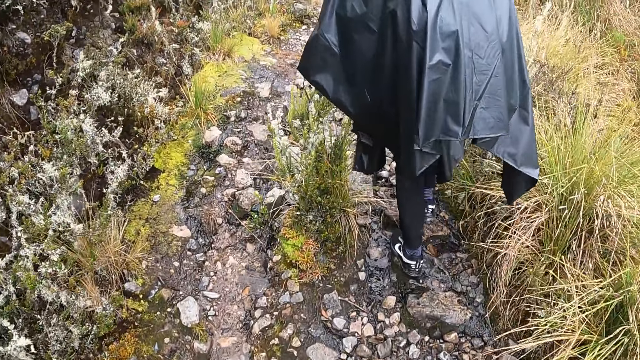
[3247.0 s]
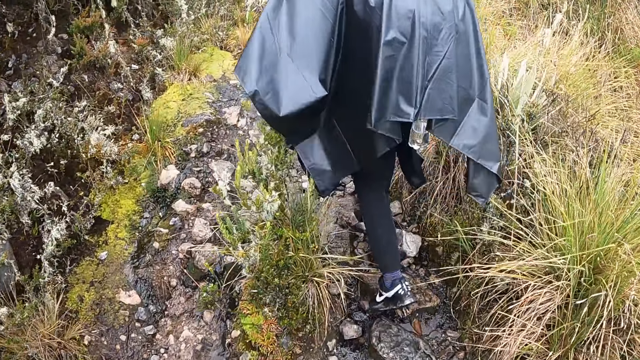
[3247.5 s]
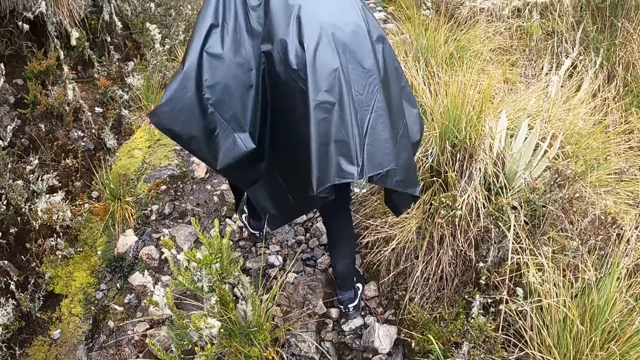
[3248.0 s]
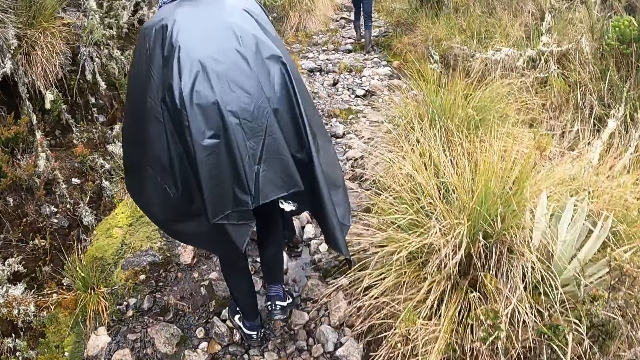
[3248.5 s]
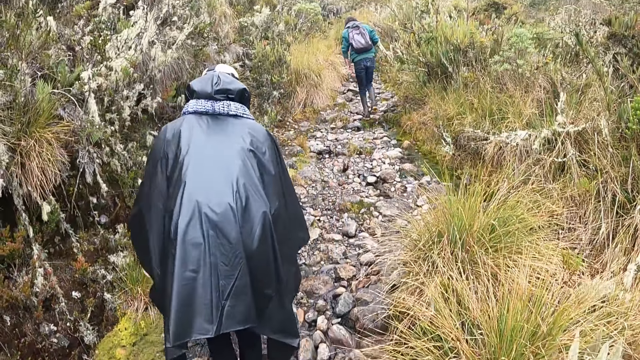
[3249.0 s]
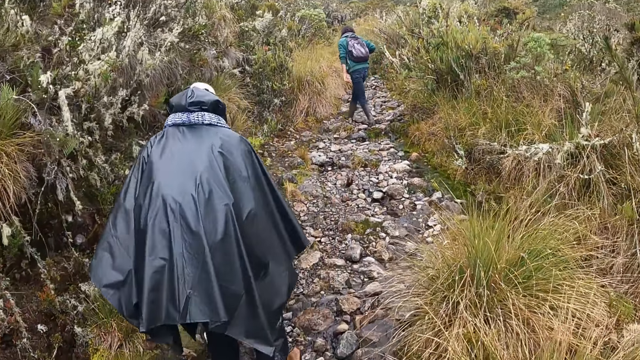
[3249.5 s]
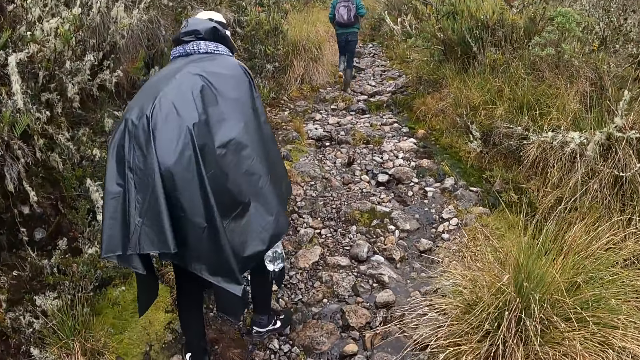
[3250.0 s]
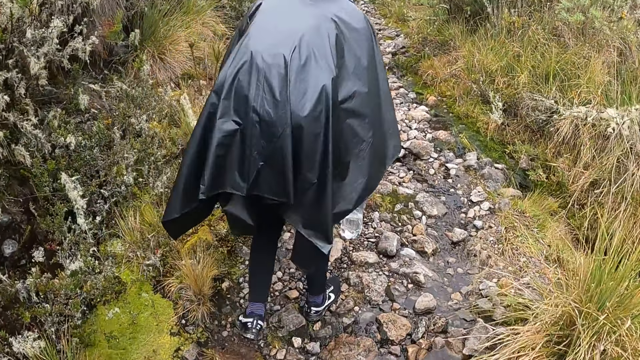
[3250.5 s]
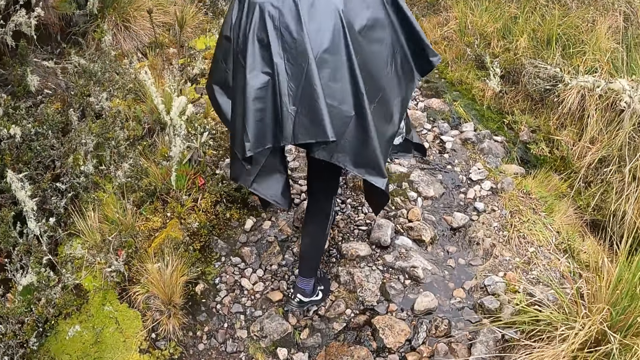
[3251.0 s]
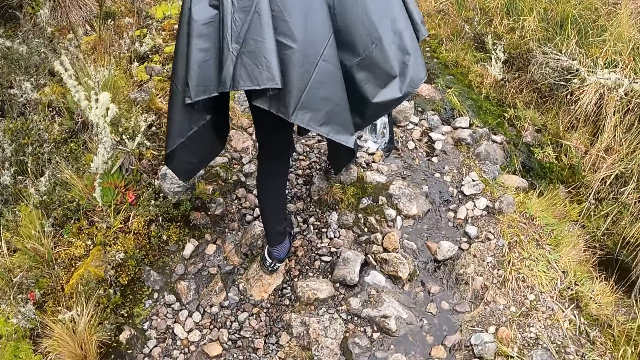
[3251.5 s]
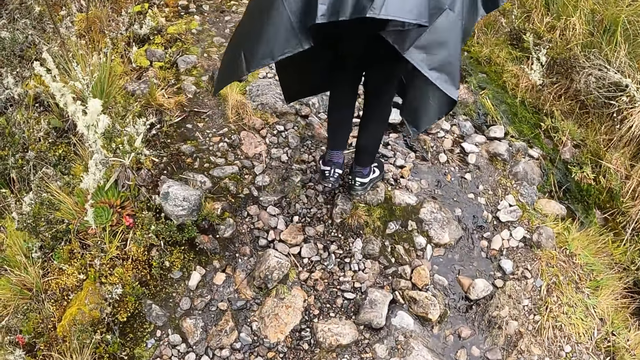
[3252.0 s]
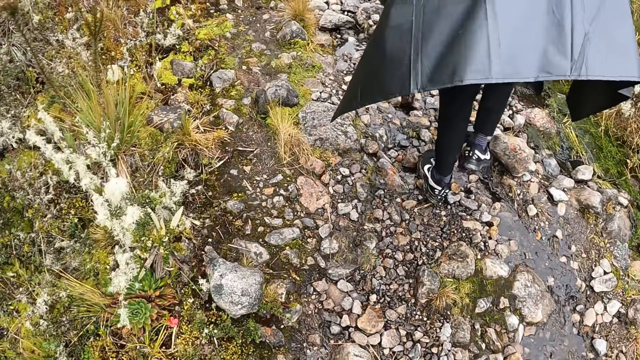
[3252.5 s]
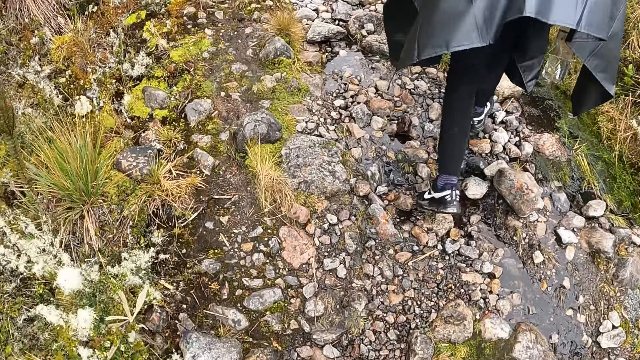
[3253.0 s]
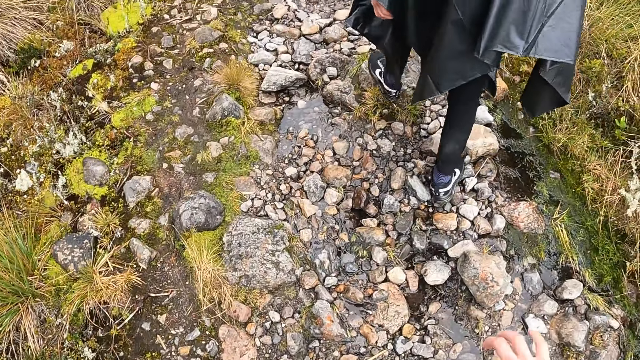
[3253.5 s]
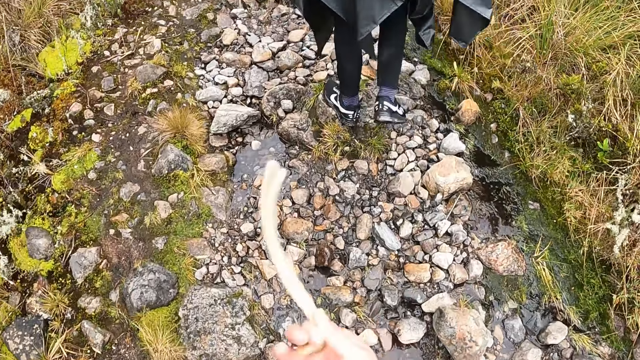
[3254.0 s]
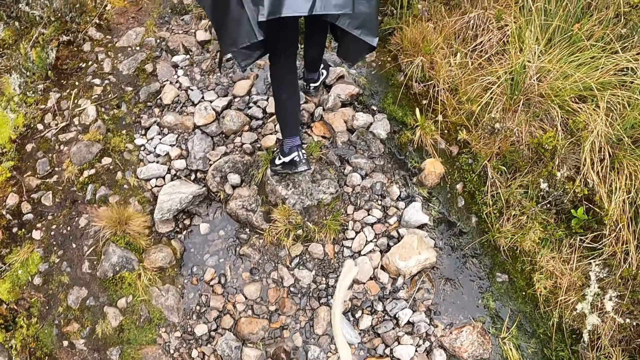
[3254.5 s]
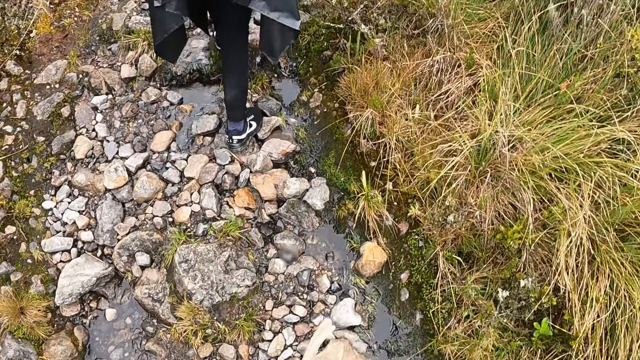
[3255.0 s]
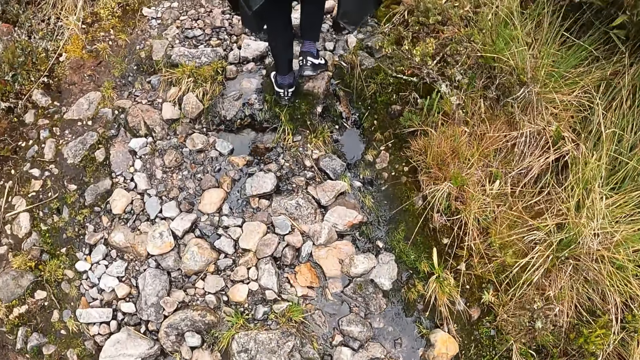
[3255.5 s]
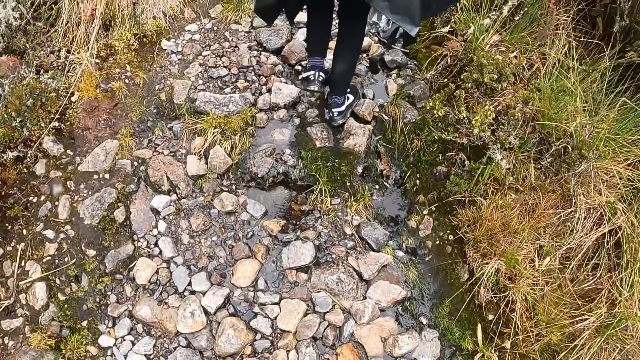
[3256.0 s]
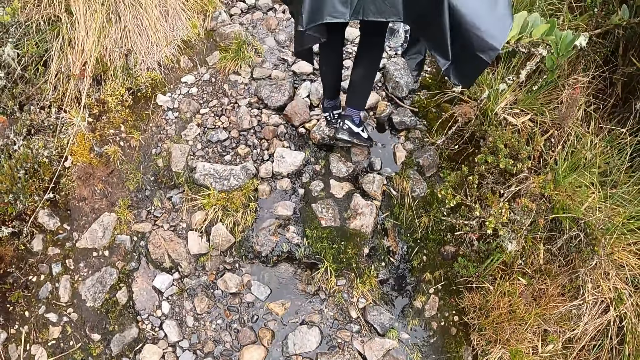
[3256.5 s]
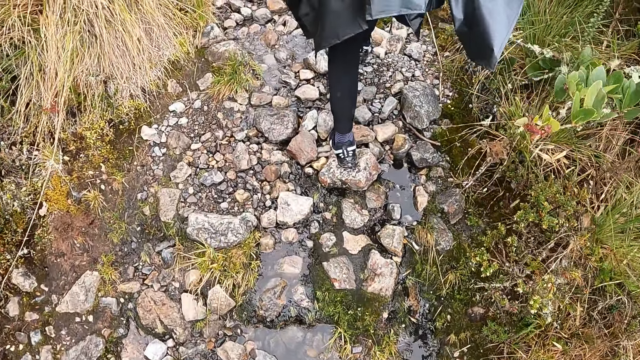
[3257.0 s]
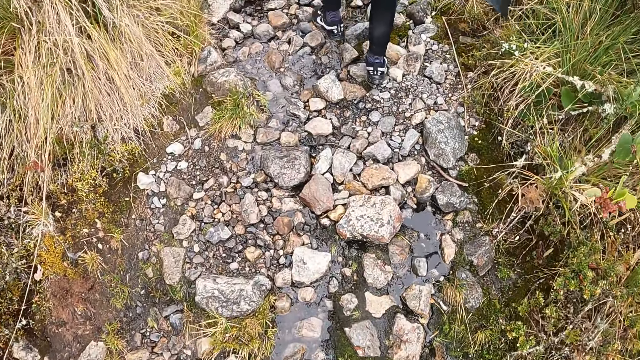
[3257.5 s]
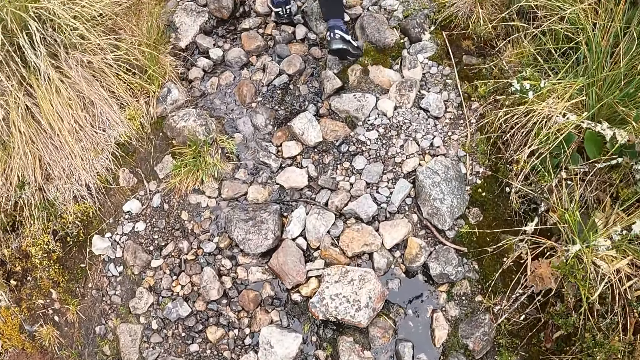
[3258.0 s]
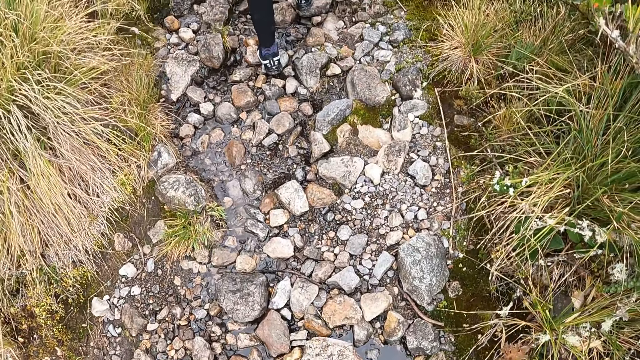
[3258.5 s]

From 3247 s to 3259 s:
The camera wearer makes a gesture with her right hand.

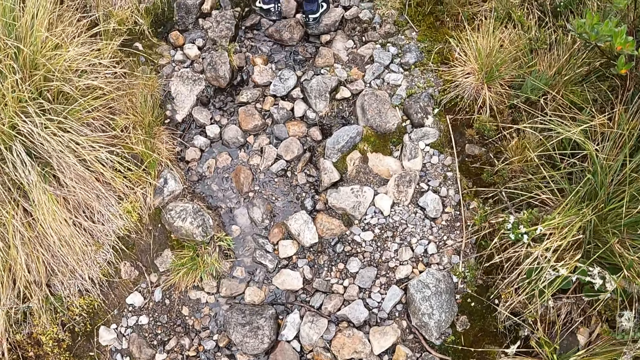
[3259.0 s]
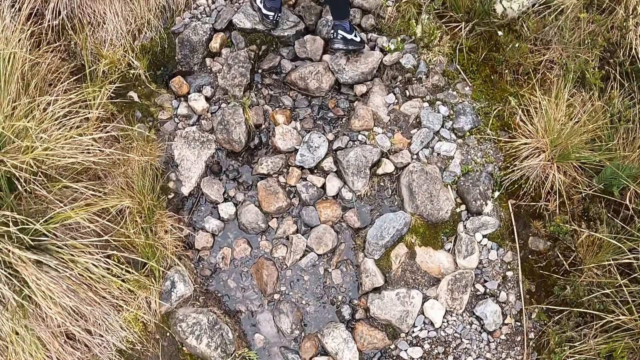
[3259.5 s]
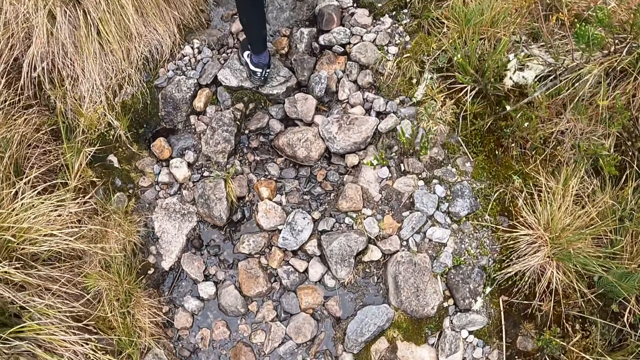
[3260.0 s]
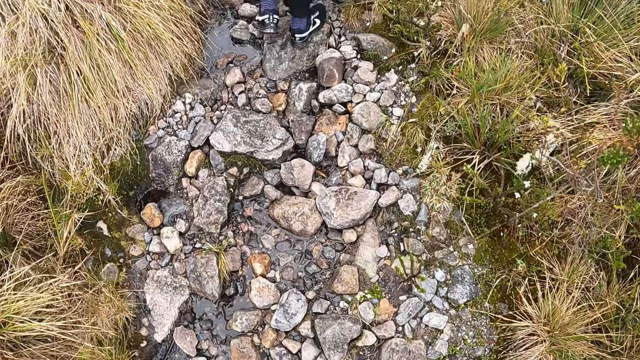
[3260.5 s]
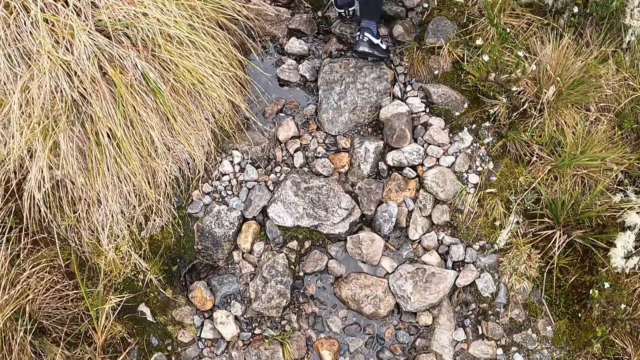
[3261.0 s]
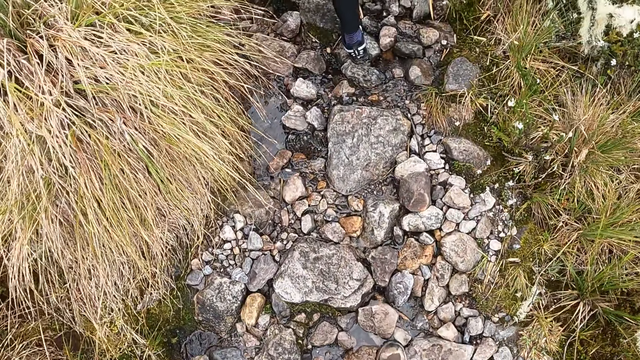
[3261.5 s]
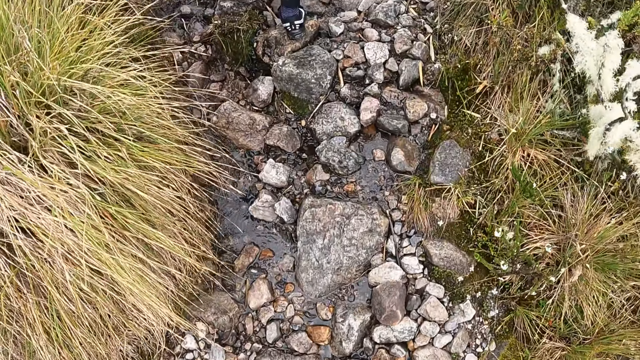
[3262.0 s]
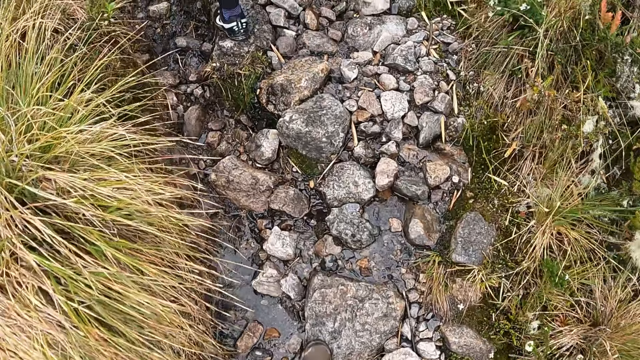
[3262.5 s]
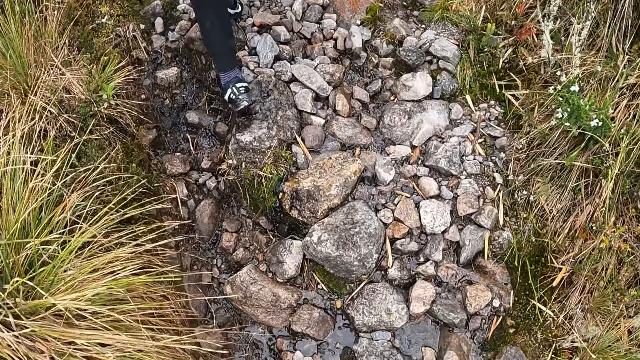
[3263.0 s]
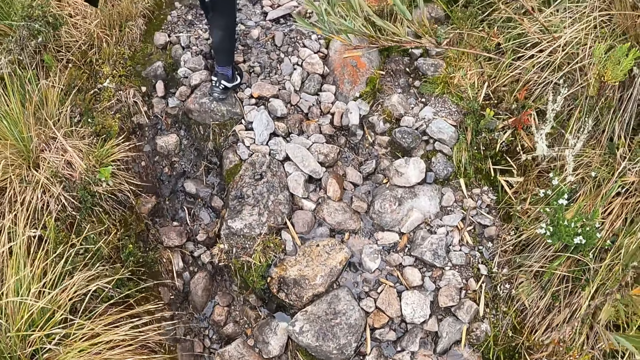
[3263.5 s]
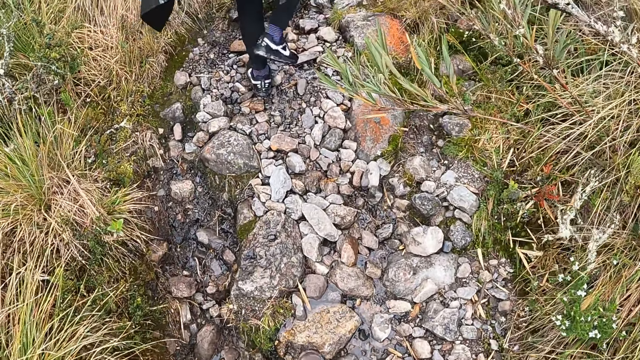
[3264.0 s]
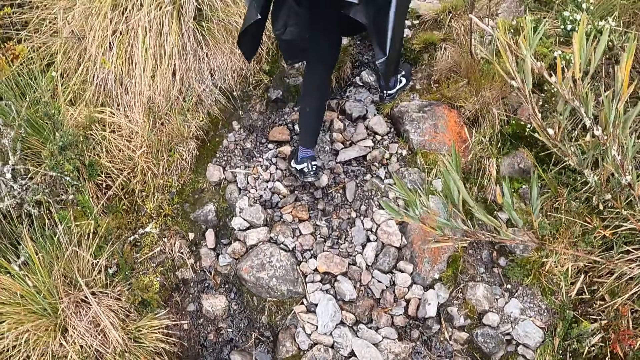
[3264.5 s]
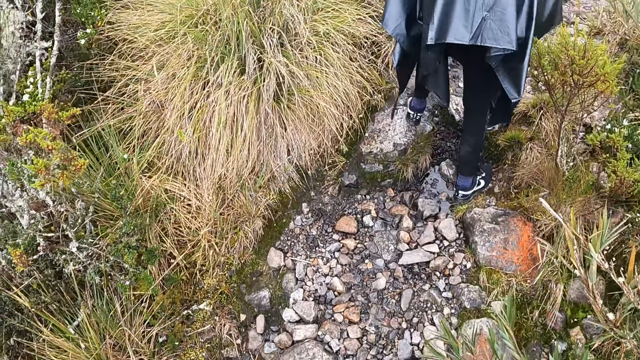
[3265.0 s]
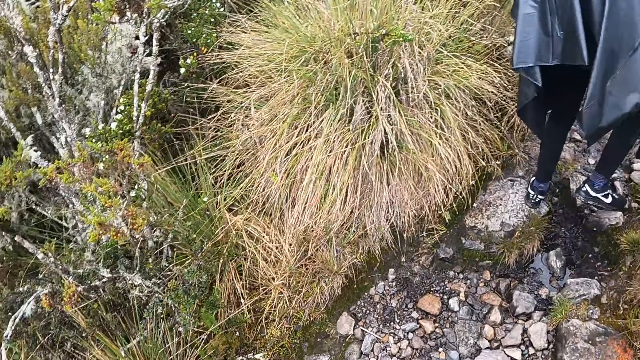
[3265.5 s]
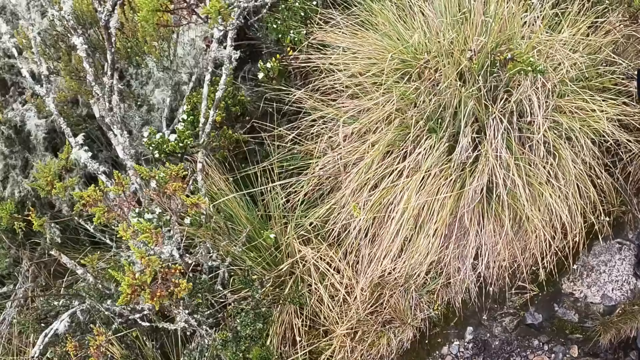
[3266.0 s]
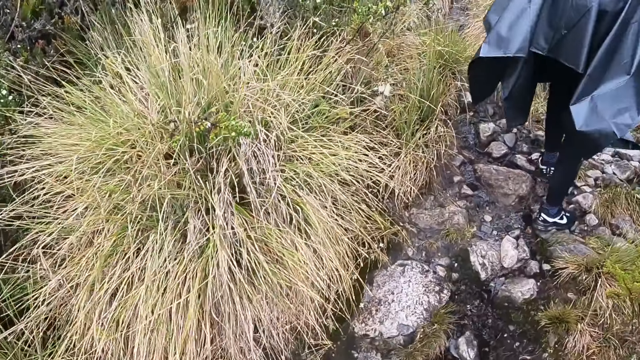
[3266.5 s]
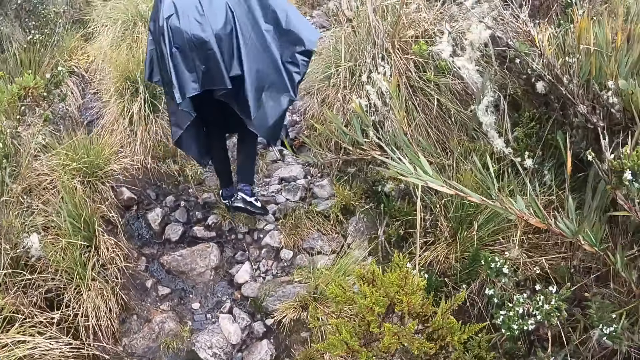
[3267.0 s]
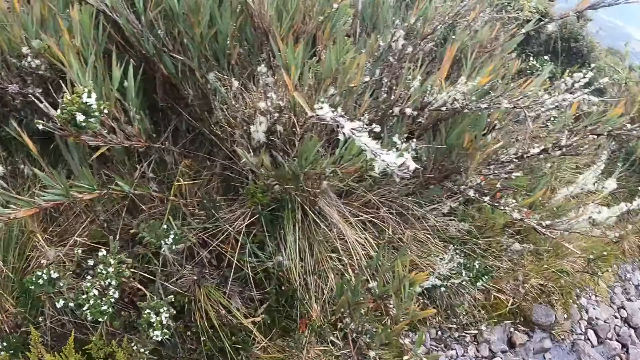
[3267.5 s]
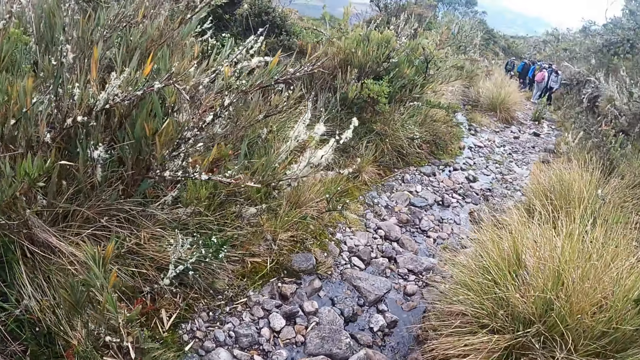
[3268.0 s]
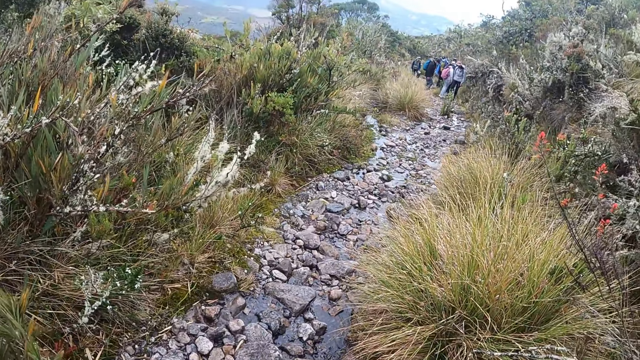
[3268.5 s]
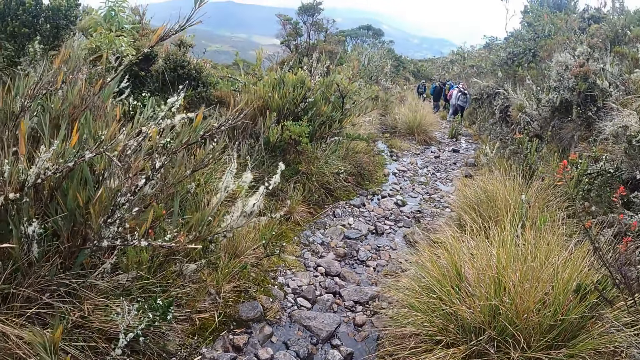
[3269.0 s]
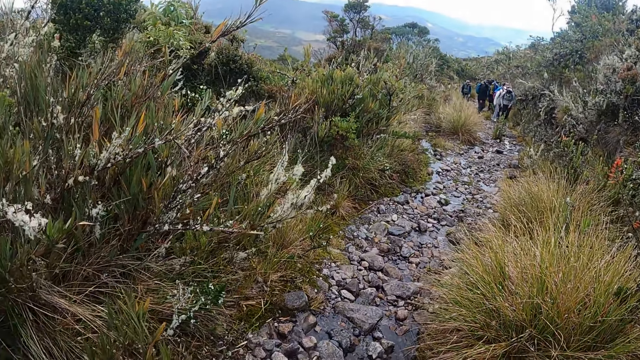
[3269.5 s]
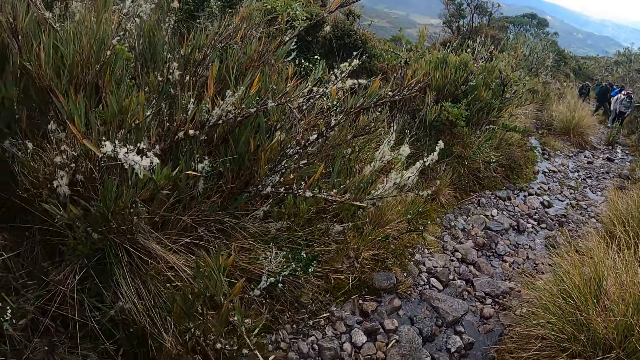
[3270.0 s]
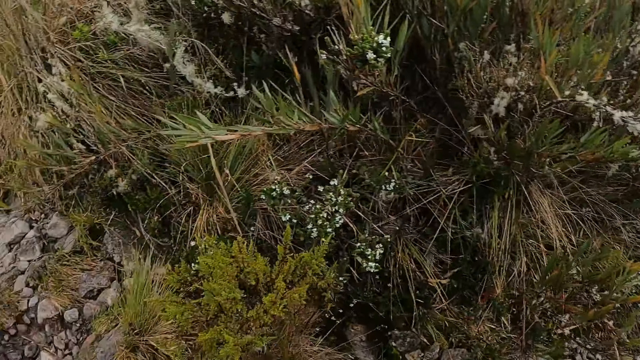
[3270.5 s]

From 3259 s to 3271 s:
The camera wearer looks around.
